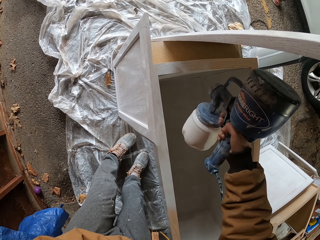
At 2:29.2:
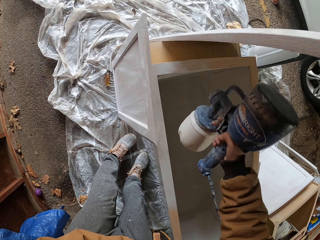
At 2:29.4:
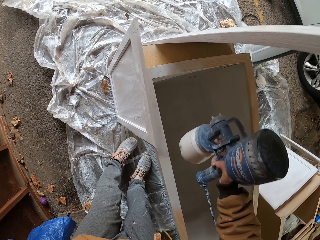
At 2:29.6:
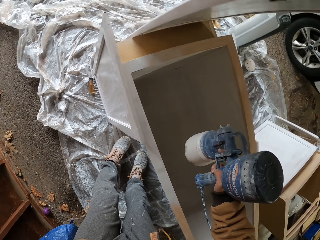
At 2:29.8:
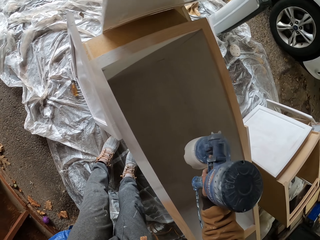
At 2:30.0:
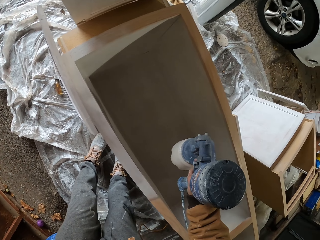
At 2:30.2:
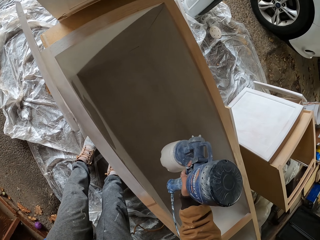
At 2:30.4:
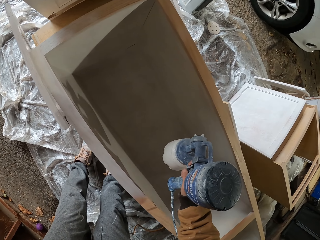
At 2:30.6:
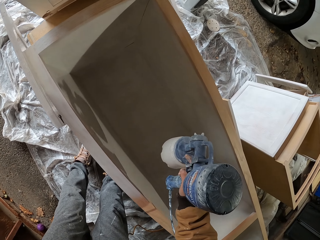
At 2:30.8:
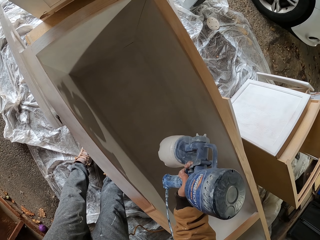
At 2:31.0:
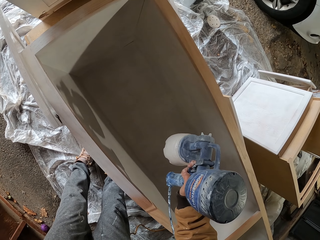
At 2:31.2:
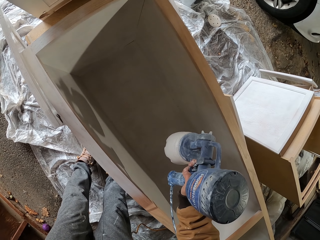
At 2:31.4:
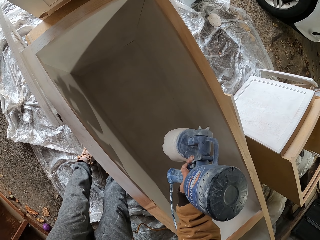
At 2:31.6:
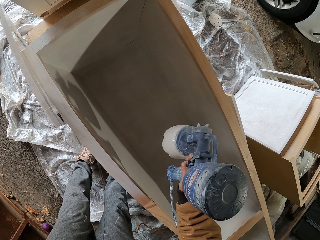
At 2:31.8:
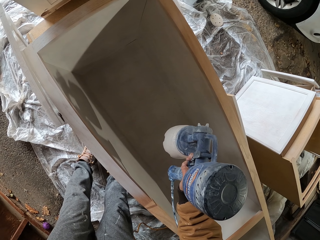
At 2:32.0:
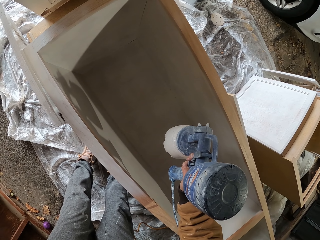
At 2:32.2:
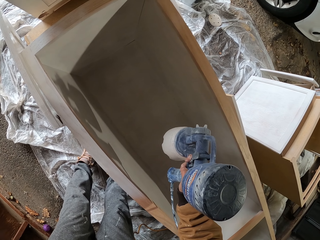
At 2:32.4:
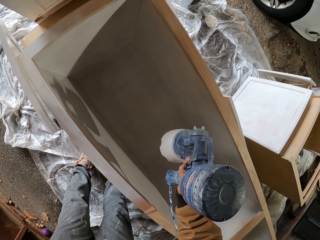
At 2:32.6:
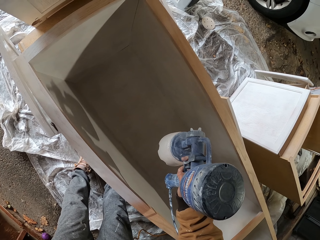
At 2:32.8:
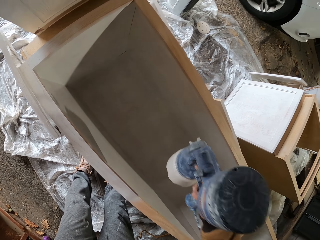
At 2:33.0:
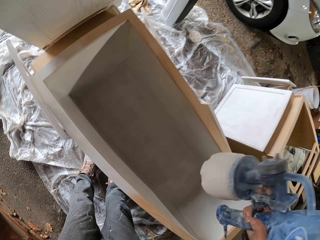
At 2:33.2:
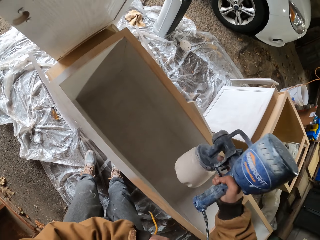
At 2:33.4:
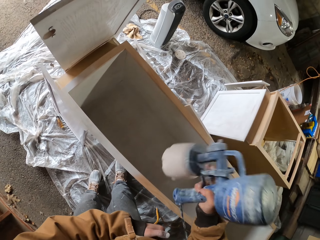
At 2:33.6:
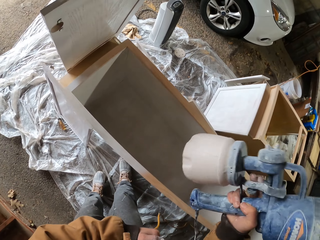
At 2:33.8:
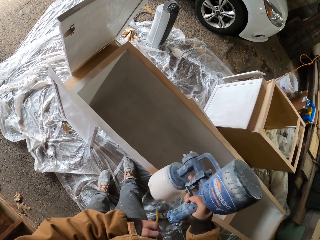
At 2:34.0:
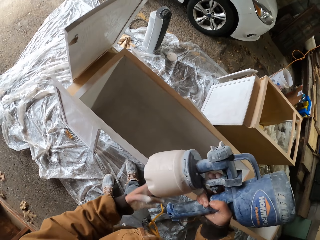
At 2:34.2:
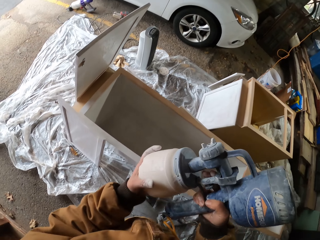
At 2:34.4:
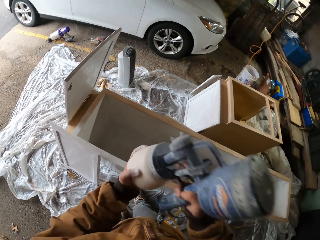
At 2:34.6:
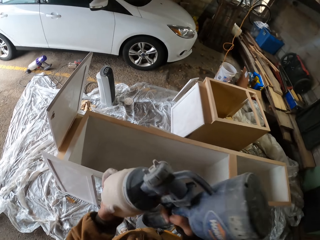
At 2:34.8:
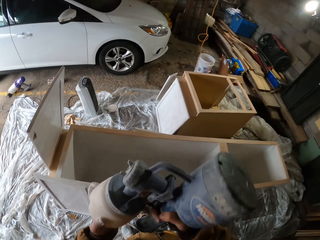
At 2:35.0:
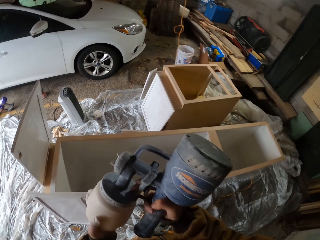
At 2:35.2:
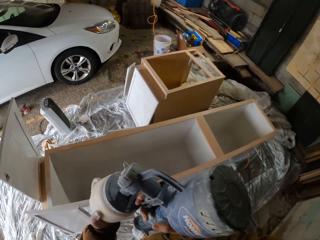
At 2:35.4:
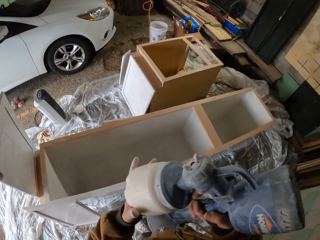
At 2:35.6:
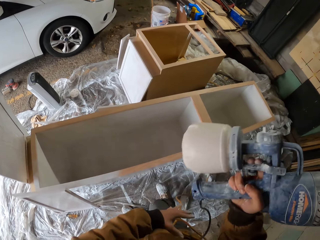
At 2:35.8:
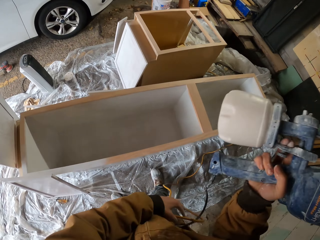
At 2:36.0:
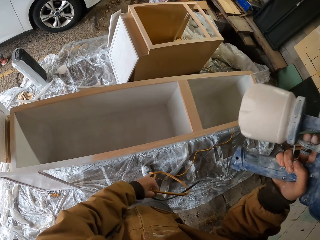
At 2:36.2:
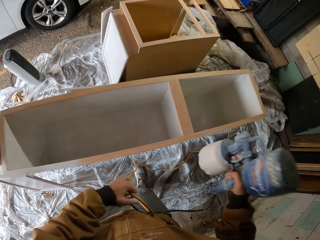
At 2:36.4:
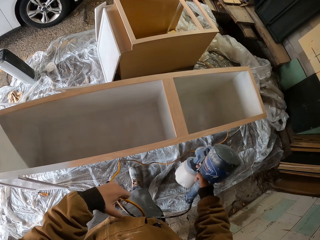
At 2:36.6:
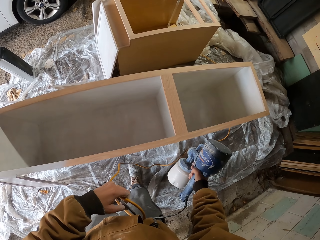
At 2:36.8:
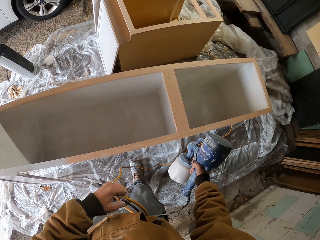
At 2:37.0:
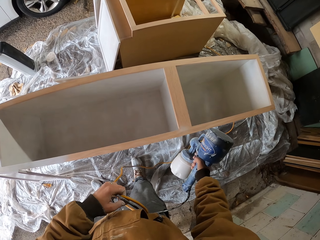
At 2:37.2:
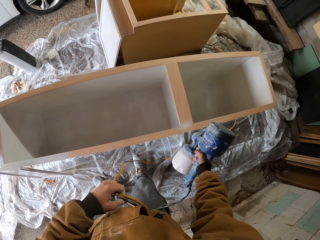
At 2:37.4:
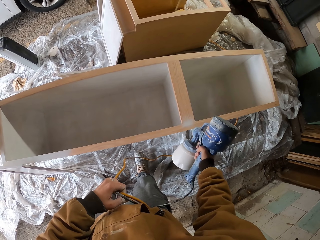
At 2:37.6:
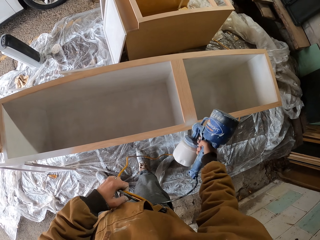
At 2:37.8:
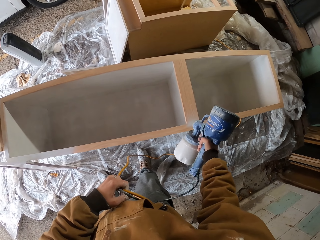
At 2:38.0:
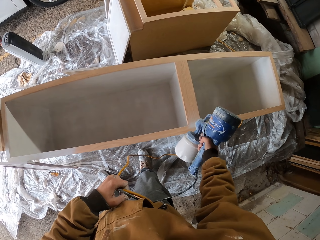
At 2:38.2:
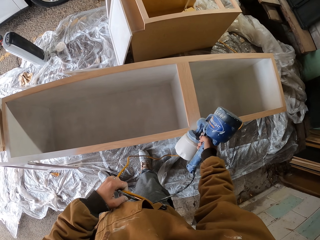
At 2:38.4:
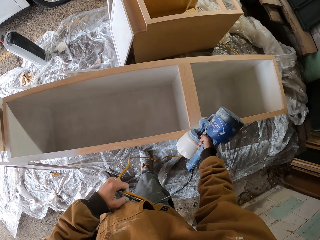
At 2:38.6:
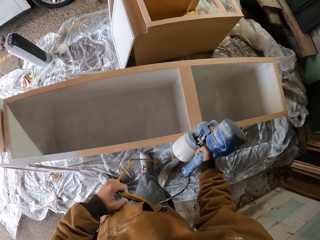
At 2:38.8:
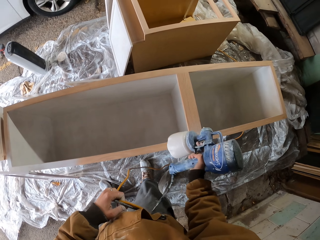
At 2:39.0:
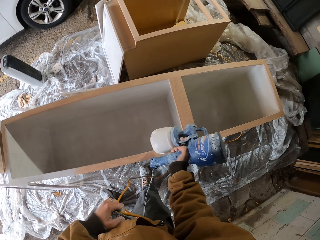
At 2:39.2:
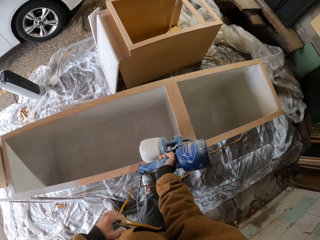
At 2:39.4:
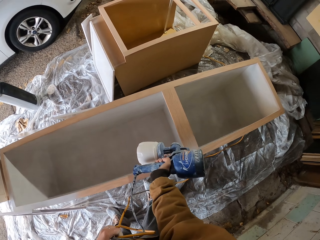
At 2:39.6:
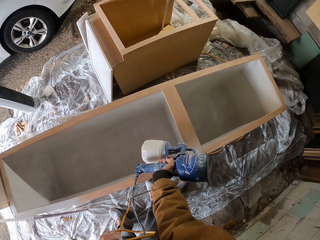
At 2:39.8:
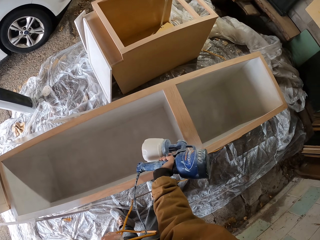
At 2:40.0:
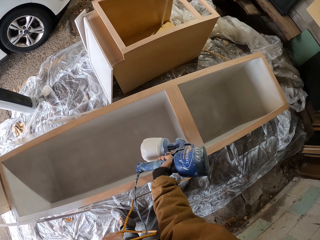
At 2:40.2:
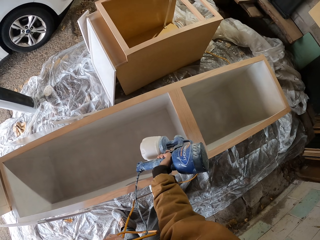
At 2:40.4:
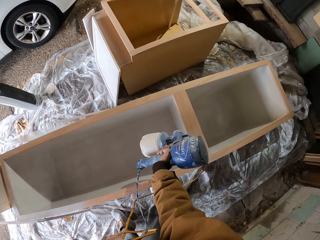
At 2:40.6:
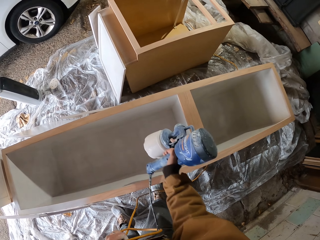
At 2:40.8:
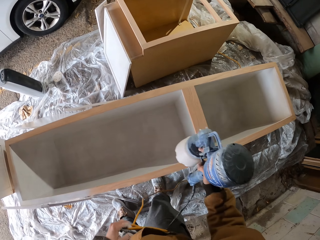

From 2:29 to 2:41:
The camera wearer sprays on the wooden box. They shake the spray gun.

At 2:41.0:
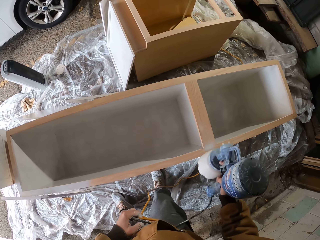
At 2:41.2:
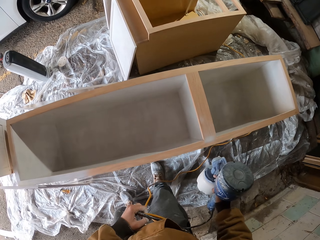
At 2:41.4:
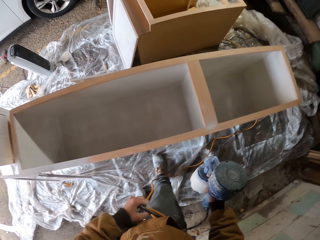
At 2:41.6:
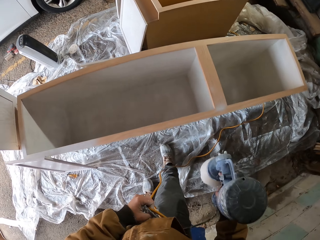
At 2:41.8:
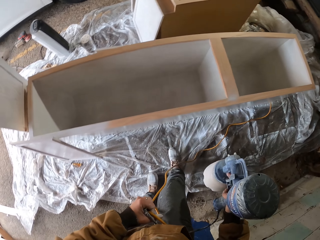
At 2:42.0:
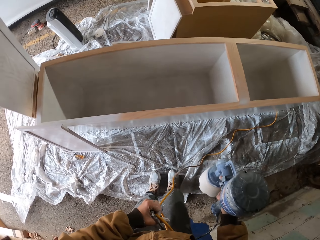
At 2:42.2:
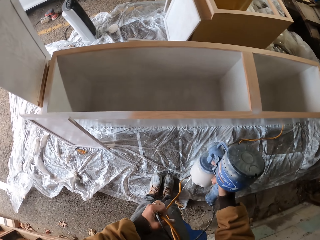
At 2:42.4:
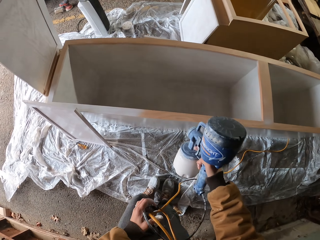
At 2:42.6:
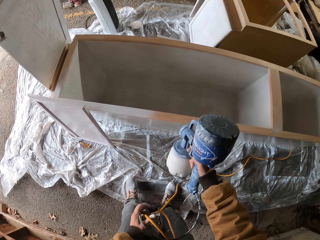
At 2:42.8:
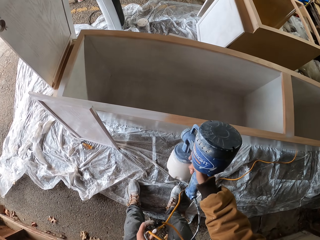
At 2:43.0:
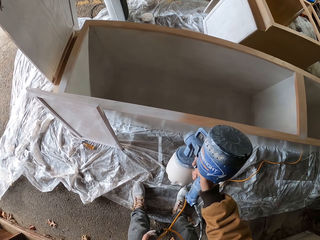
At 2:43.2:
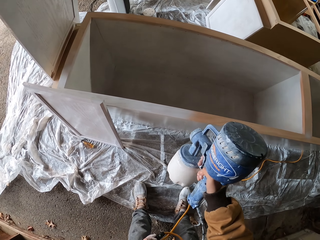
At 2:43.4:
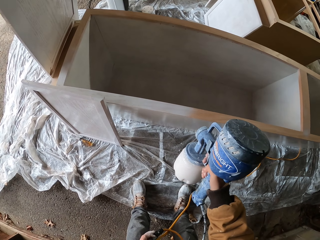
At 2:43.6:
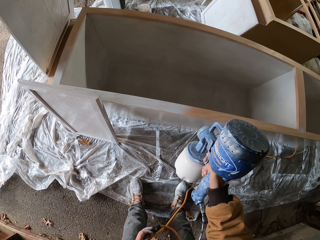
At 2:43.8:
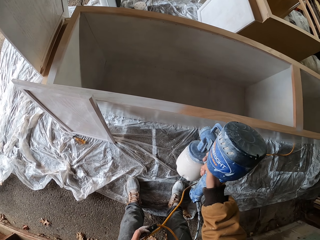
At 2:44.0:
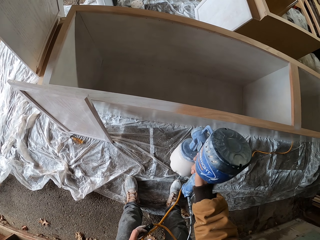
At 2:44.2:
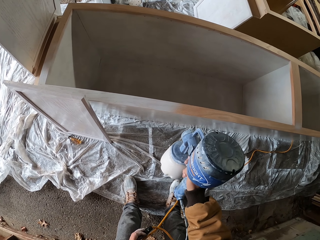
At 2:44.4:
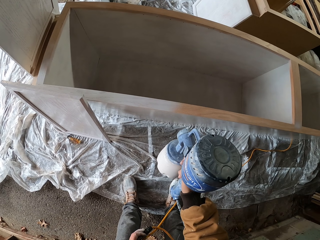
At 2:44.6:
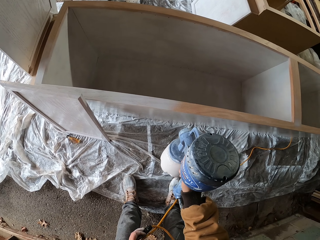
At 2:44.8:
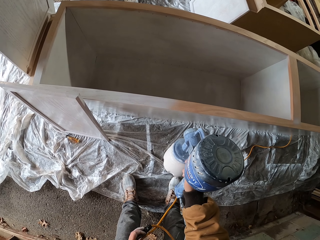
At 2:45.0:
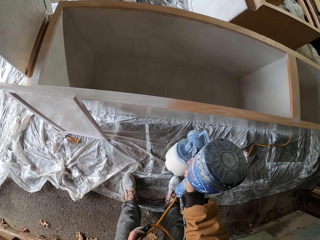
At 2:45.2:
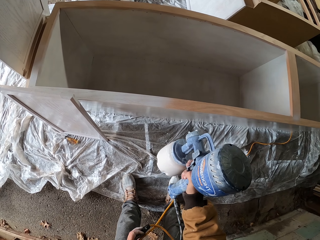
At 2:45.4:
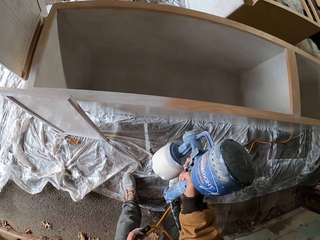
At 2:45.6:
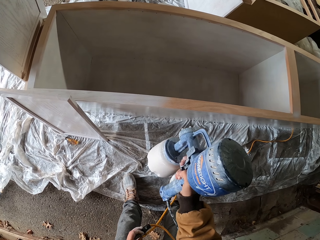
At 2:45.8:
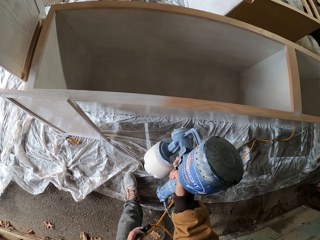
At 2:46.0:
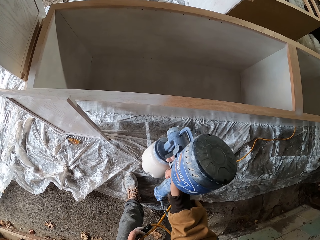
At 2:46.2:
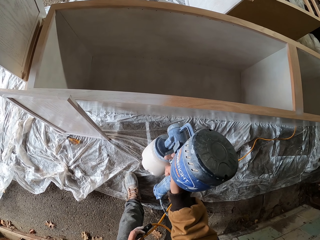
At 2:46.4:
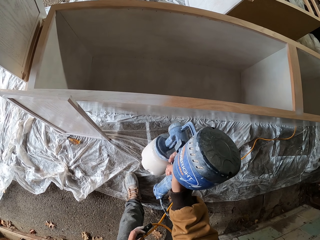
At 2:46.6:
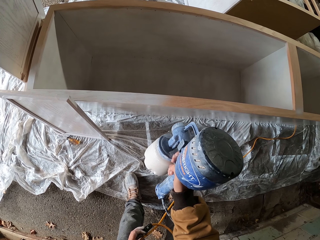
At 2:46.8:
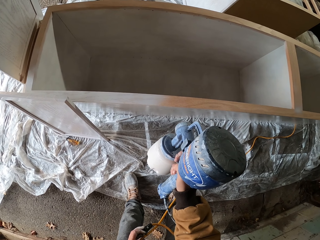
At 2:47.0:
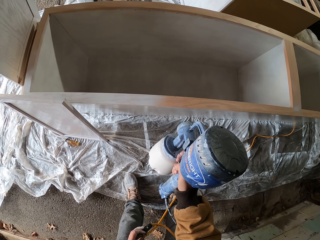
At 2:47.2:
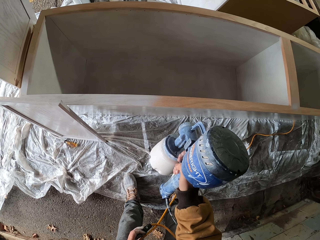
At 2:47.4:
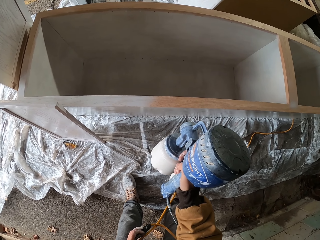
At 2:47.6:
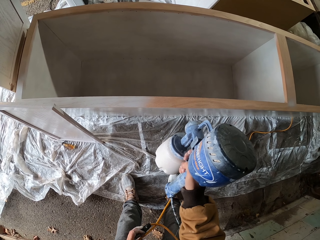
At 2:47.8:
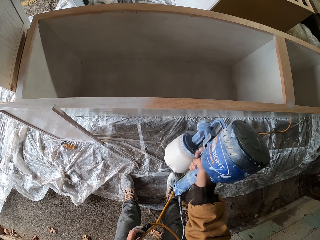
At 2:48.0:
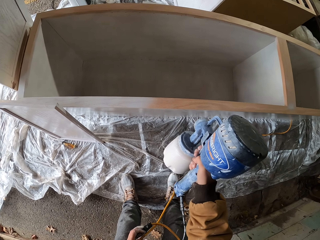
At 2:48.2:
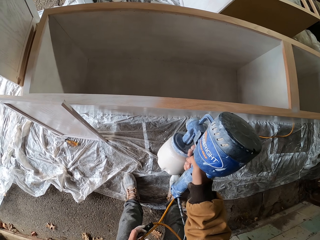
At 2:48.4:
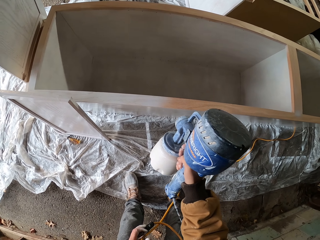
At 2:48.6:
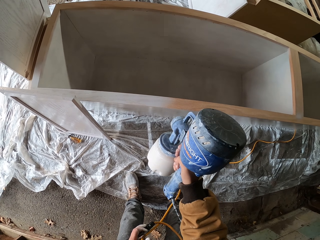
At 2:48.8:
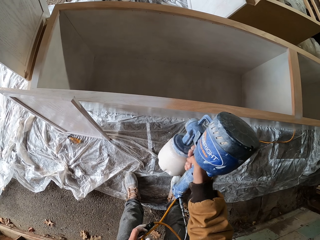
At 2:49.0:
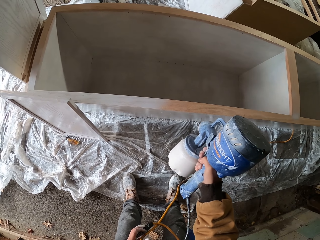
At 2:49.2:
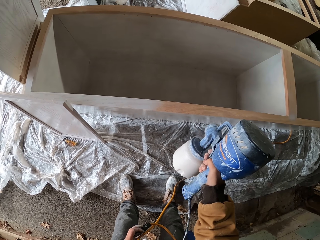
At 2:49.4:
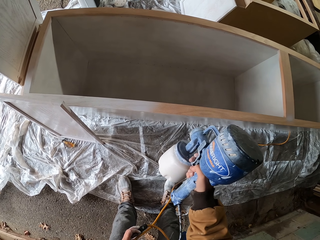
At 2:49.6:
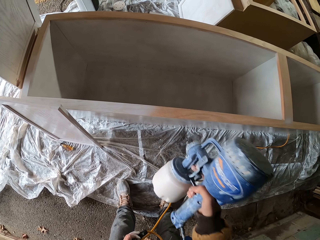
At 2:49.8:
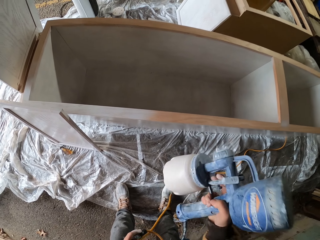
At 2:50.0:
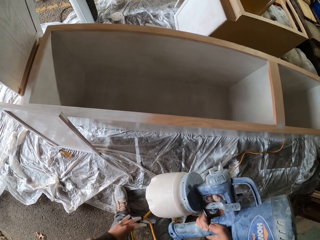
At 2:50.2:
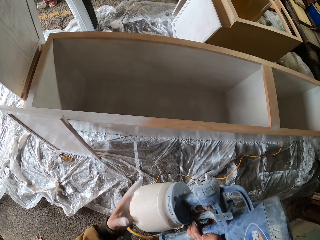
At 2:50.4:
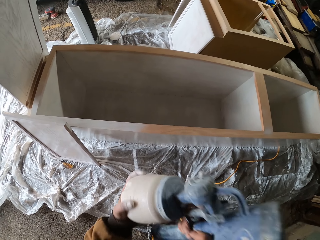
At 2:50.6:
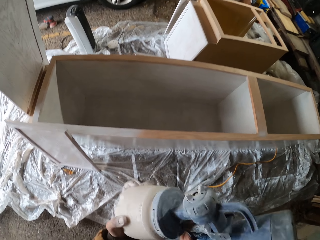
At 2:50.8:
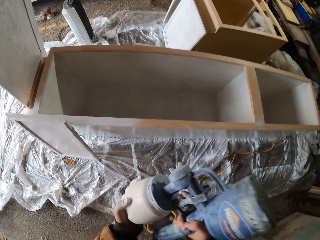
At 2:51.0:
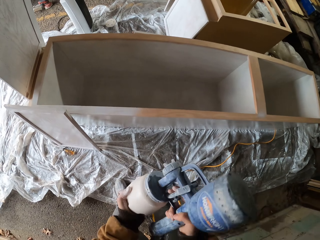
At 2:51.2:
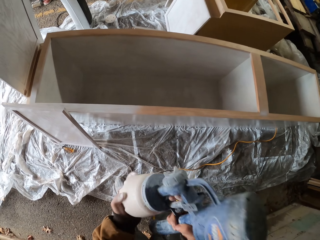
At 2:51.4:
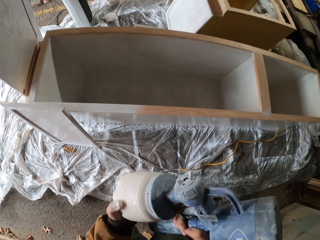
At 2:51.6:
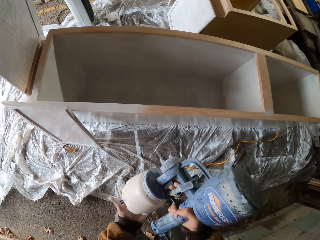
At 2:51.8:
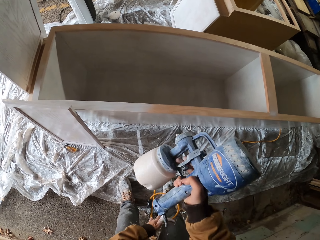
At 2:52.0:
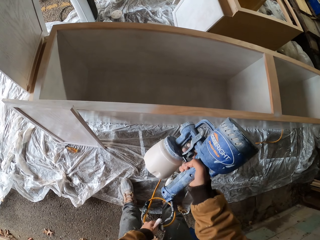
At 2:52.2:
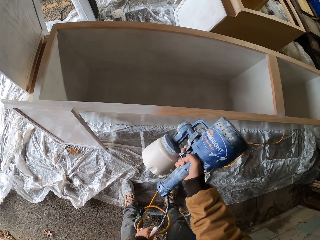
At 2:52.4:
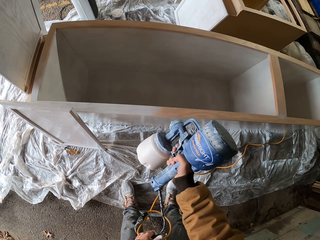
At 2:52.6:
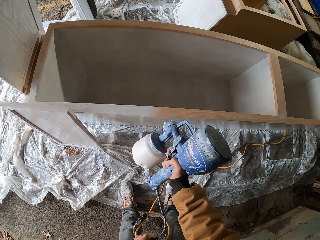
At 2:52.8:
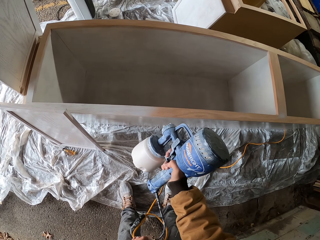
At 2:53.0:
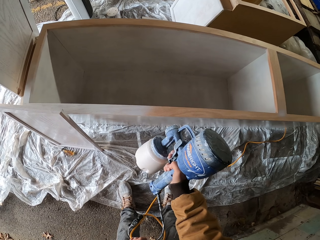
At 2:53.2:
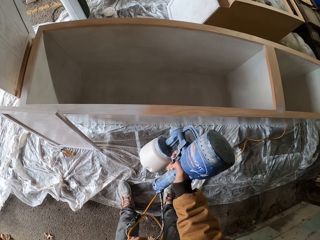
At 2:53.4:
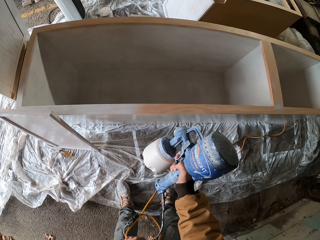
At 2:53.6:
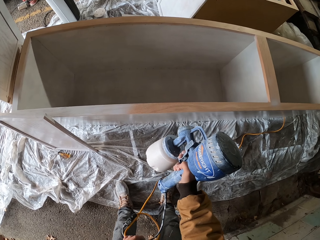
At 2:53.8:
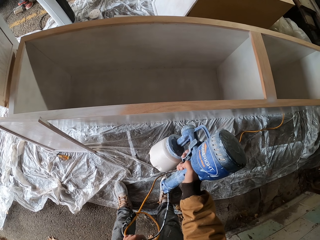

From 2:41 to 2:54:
The camera wearer sprays the paint on the wooden box. They shake the spray gun.
